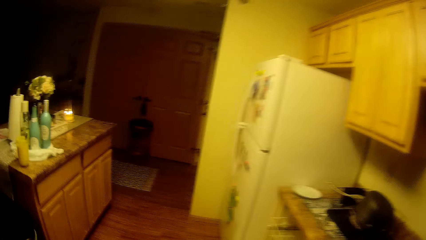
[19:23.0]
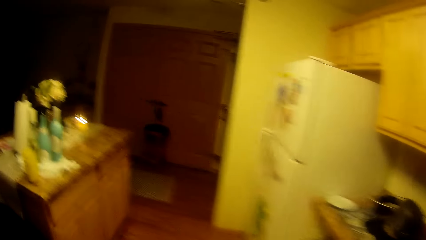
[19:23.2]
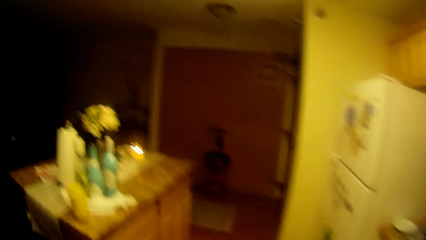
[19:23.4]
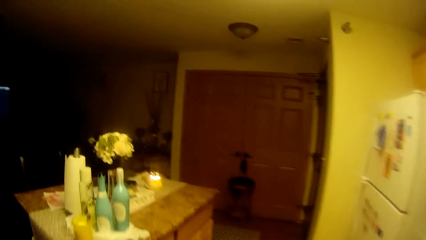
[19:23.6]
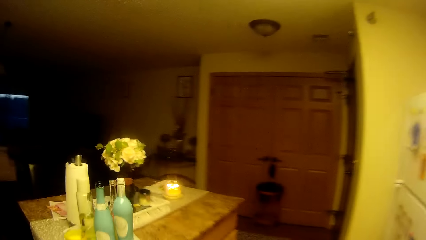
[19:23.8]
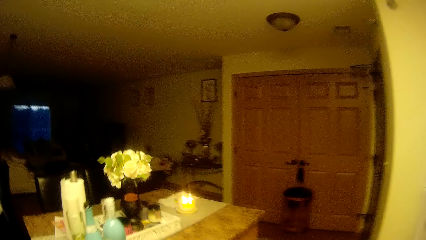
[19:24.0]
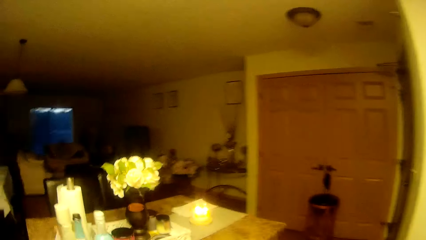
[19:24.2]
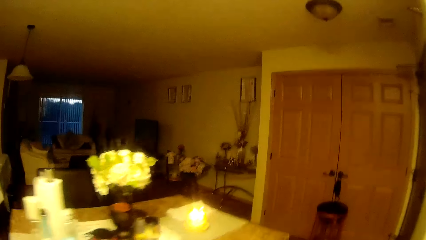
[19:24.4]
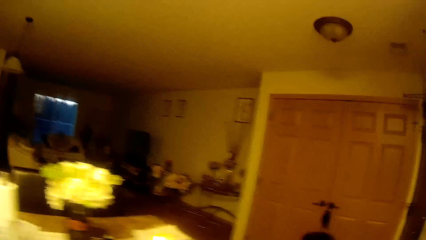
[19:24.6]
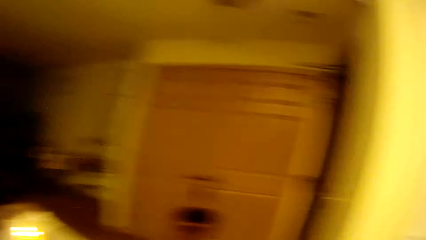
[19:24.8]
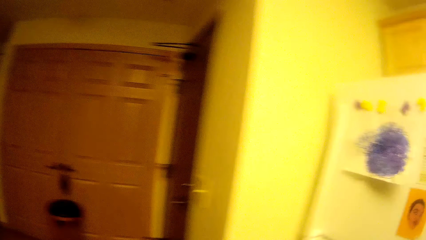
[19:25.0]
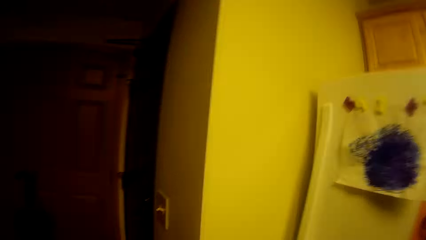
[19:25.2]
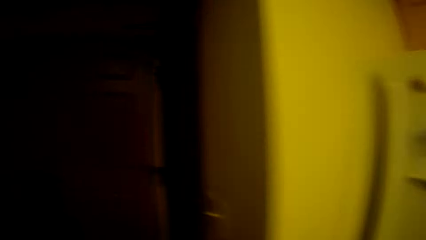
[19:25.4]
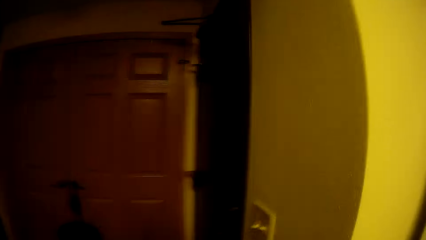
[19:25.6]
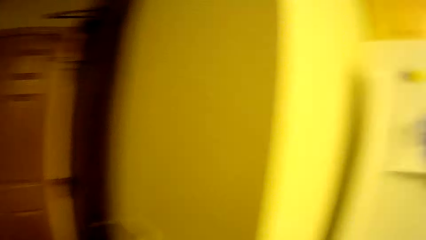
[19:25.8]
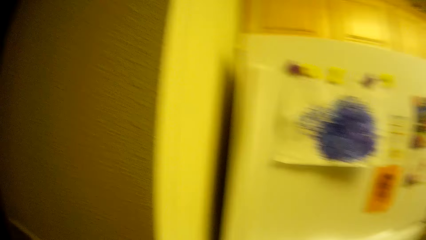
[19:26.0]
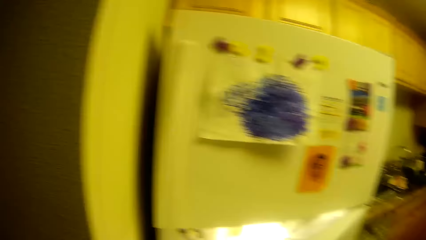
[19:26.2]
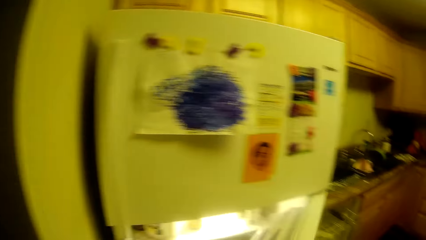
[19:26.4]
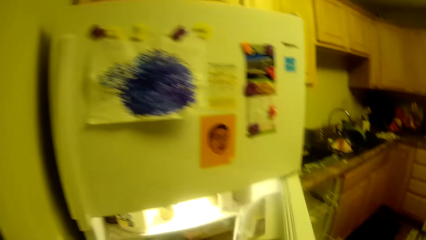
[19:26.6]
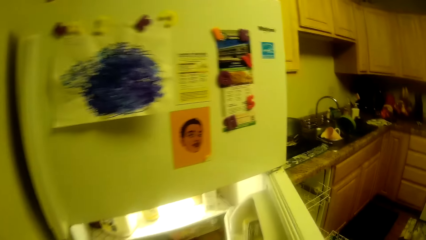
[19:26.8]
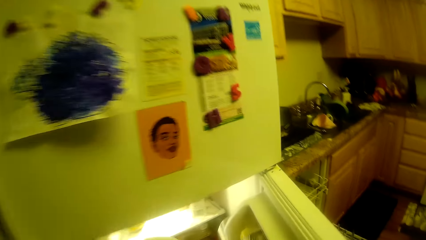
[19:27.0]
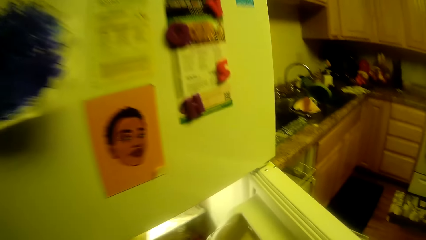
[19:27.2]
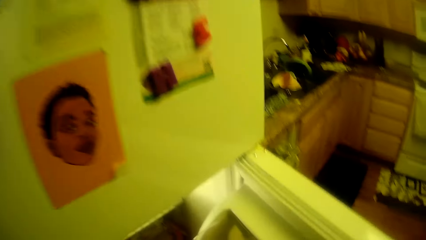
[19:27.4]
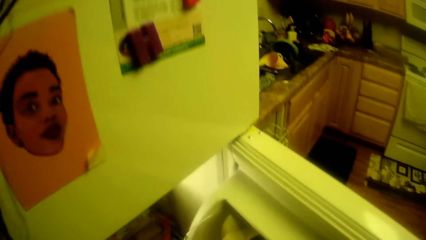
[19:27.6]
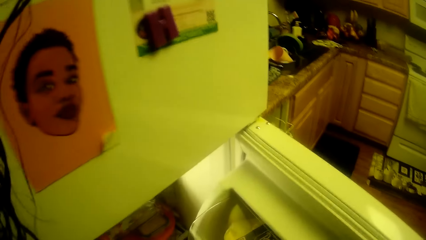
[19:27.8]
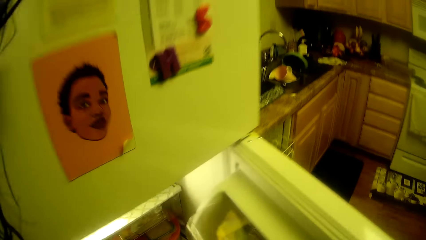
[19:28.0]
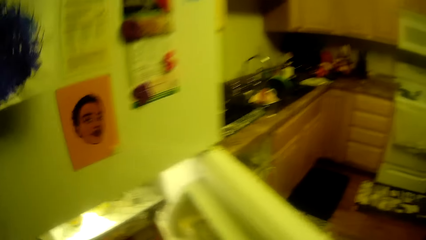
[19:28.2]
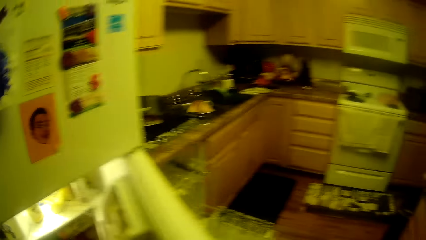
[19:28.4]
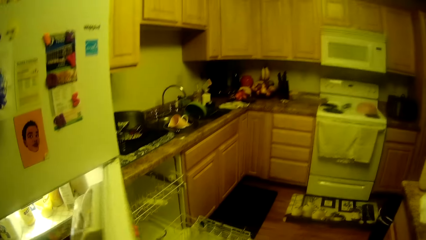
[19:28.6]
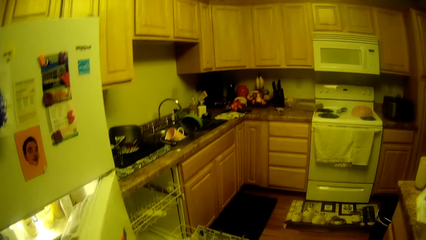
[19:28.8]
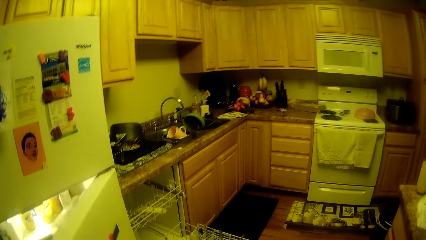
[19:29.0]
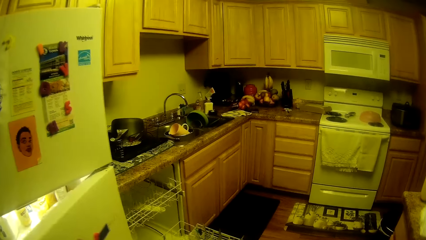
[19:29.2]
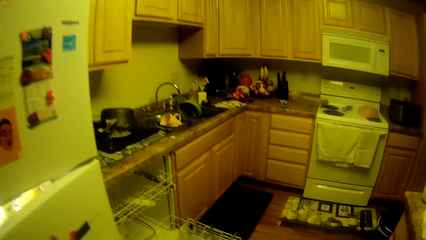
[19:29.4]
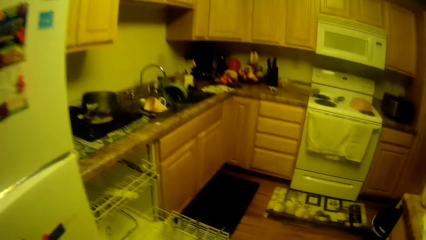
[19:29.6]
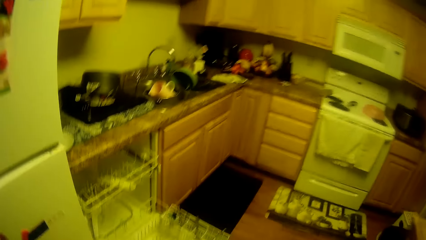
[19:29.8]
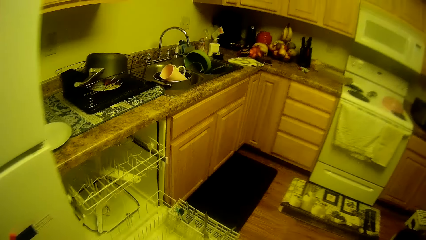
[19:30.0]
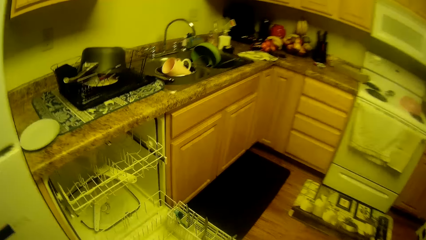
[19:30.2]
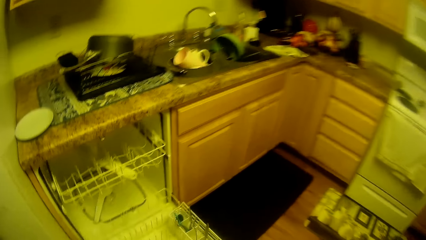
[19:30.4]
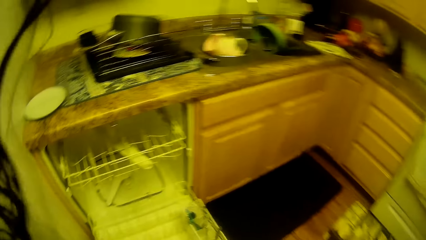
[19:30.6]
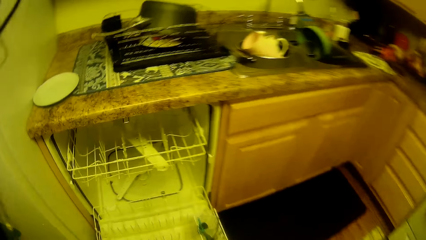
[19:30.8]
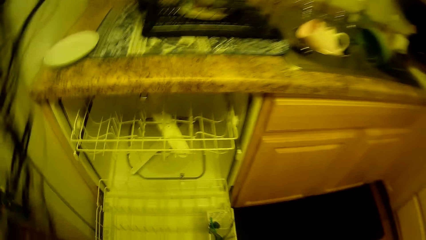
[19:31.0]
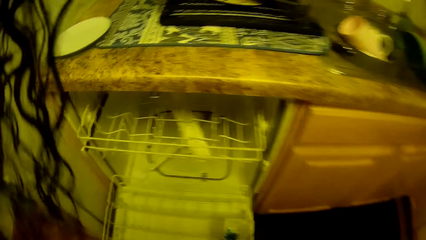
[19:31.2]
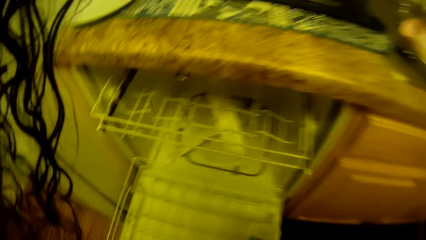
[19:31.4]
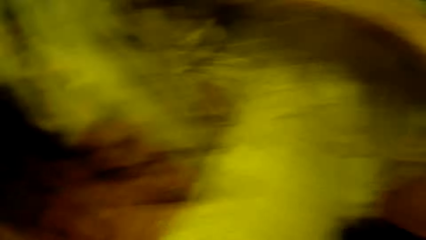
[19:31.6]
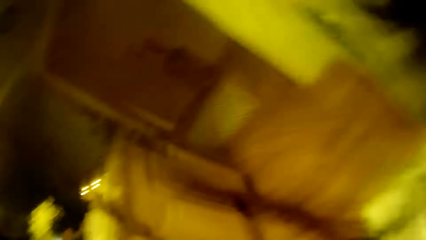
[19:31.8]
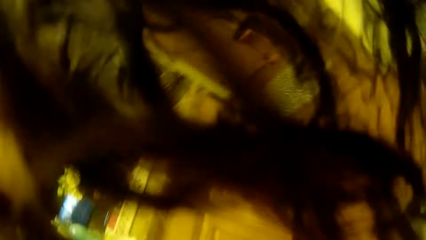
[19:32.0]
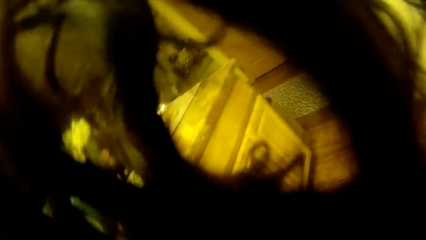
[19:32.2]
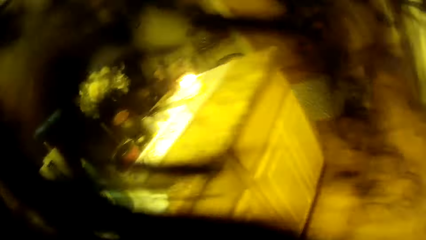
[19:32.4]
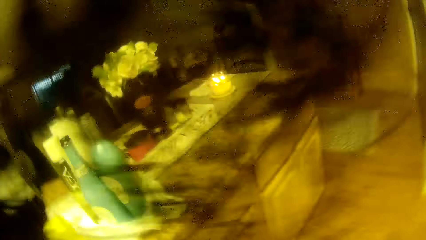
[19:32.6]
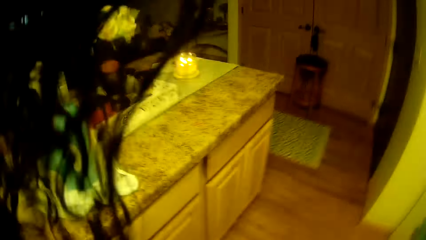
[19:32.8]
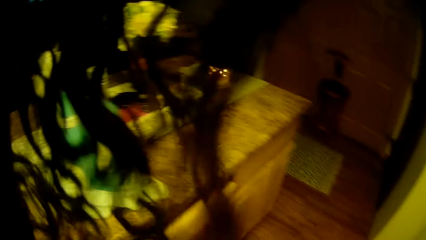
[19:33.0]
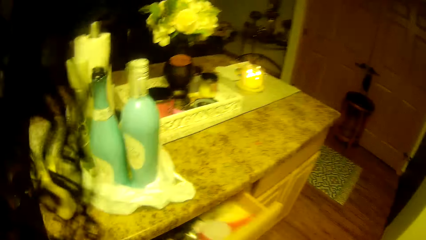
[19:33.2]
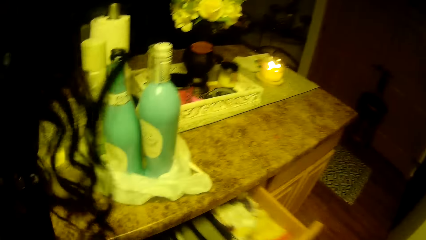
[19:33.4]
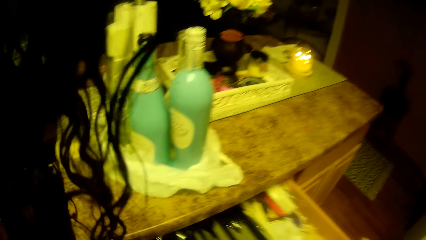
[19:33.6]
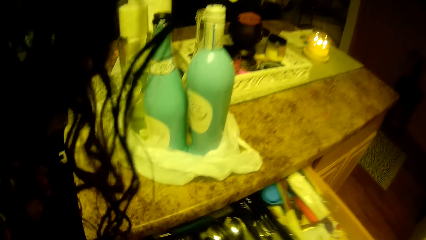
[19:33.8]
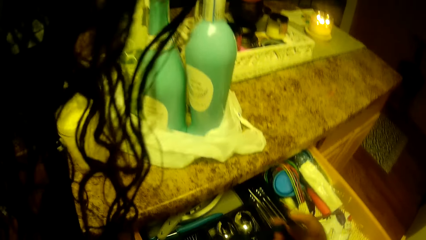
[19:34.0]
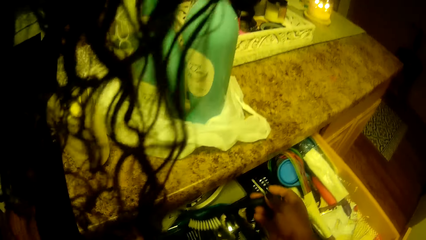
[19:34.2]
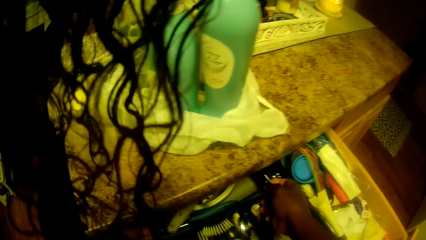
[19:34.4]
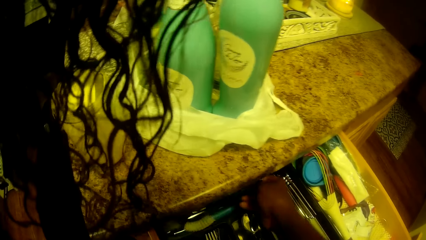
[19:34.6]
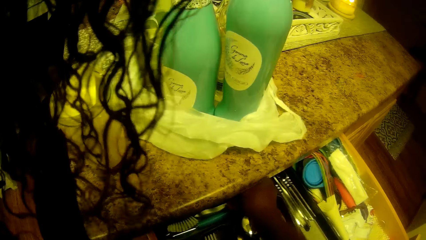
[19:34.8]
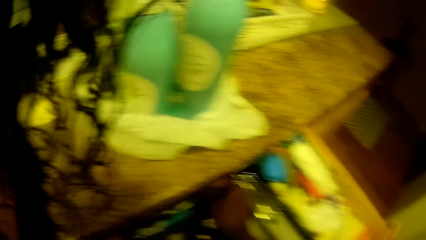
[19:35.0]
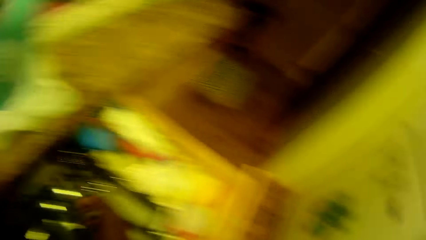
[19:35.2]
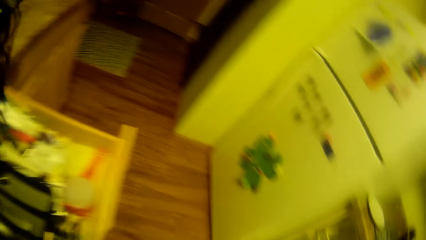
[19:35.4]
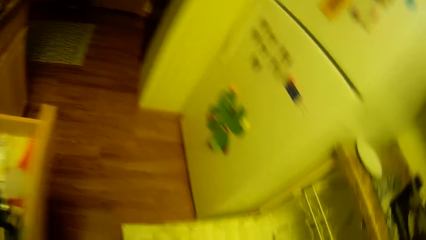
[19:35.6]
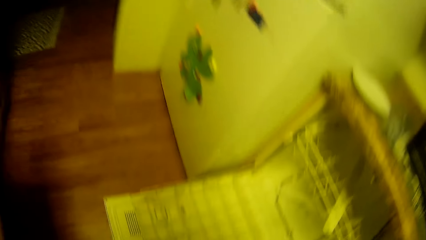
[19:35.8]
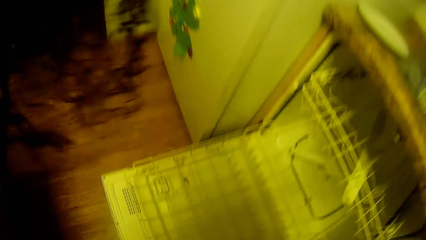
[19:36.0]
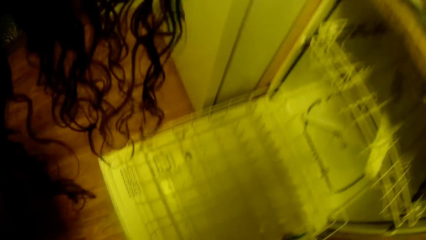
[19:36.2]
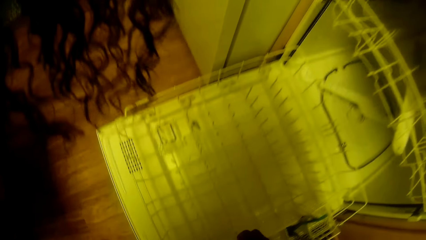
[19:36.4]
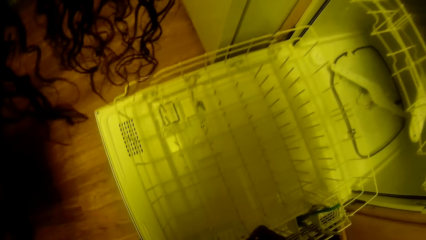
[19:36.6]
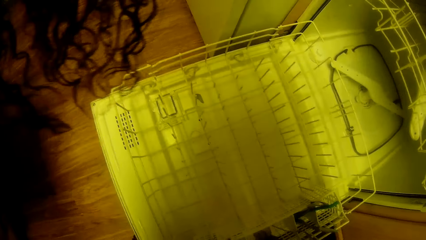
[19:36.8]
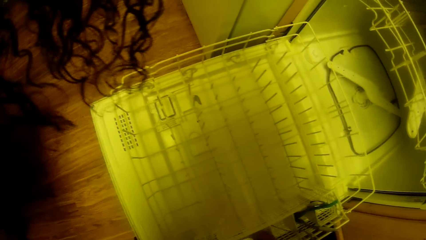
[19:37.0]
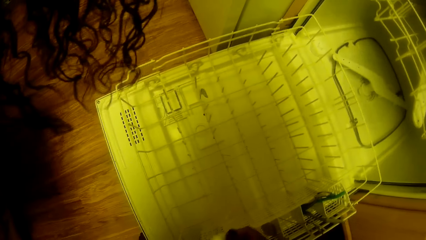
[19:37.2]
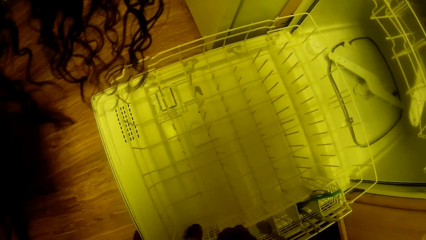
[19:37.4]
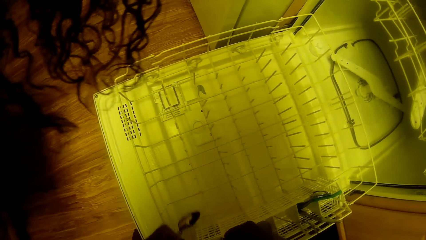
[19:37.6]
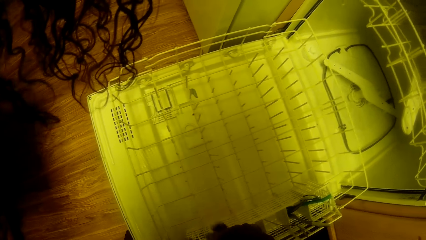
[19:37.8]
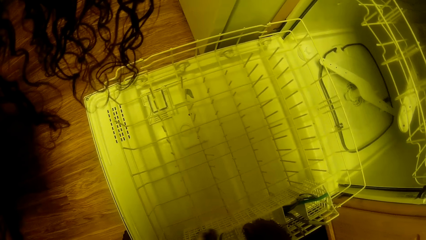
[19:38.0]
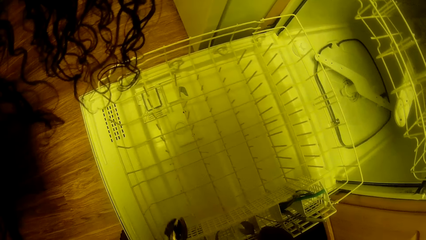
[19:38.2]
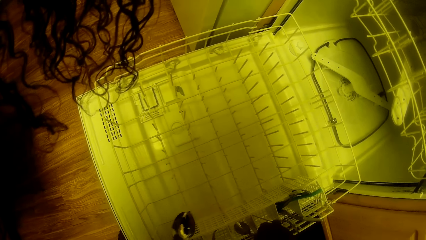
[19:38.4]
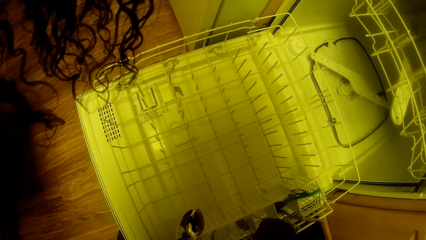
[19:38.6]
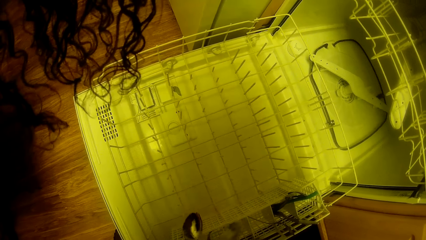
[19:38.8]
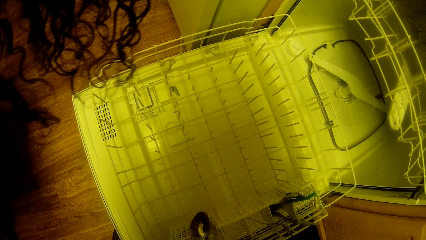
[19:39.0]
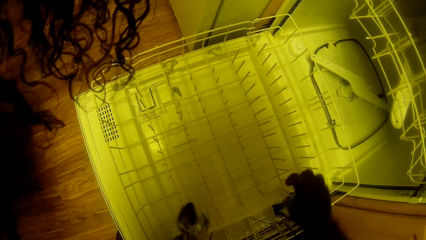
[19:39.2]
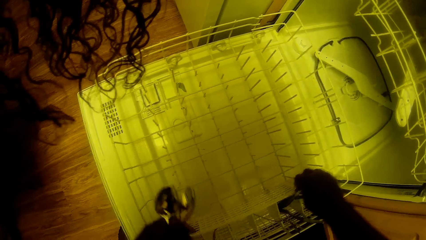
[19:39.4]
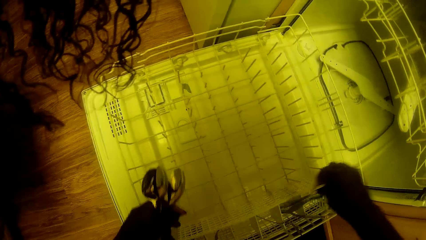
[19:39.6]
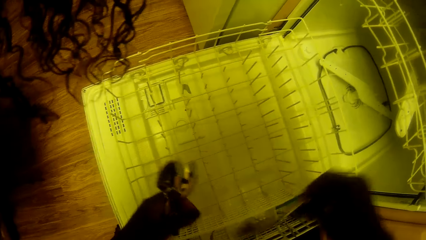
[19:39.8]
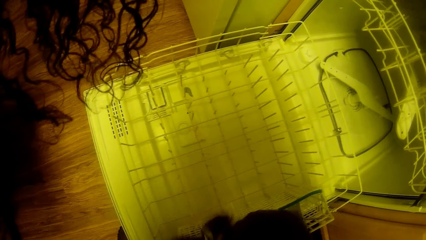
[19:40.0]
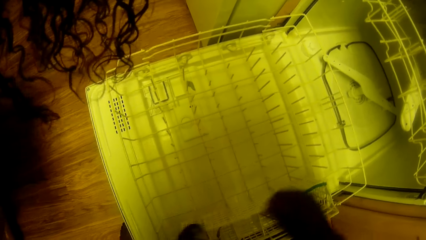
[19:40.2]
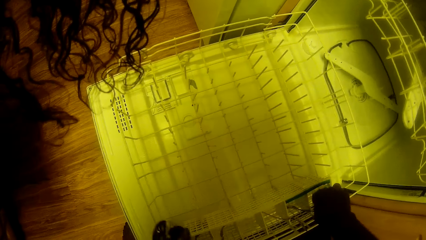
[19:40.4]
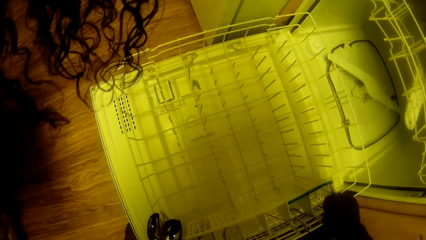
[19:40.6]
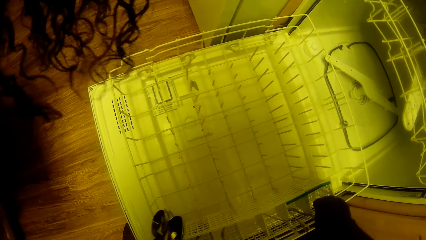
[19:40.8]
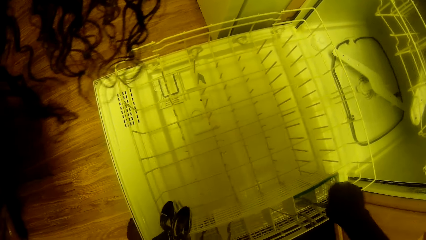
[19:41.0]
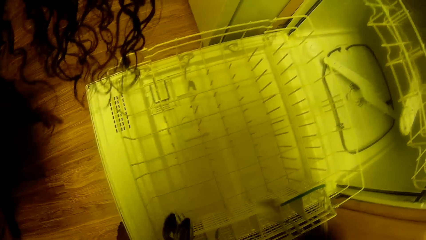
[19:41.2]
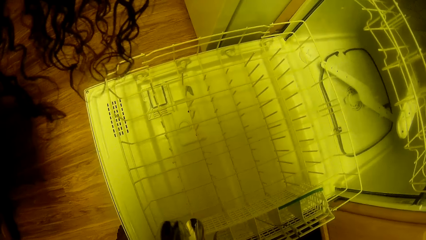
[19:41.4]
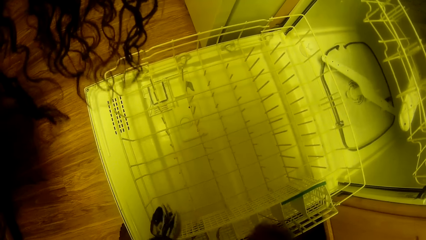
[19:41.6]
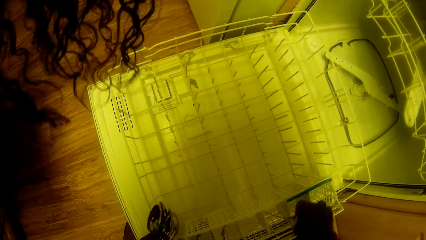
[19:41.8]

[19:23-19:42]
The camera wearer looks around. She moves towards a refrigerator. She opens the refrigerator with her right hand. She puts a plate of food in the refrigerator with her left hand. She picks up something. She bends down. She closes the refrigerator. She stands up. She moves towards the dishwasher. She bends down. She turns to the other side. She opens a drawer. She puts a brush in the drawer with her right hand. She turns to the dishwasher. She moves to the dishwasher. She picks up cutleries from the dishwasher with her right hand. She bends down.
